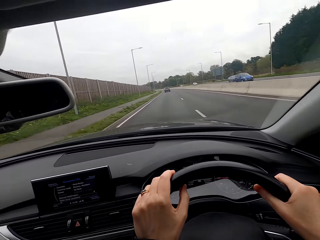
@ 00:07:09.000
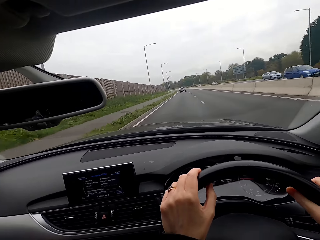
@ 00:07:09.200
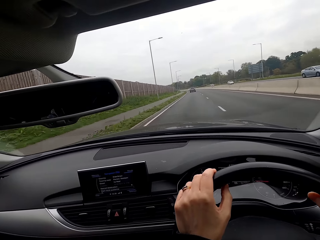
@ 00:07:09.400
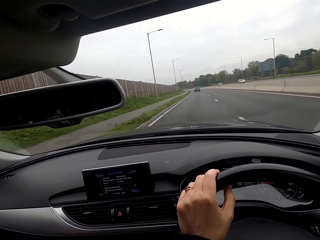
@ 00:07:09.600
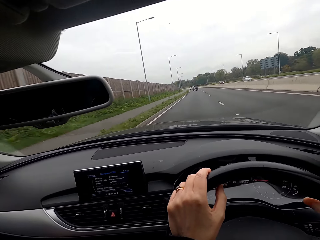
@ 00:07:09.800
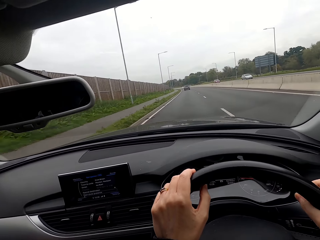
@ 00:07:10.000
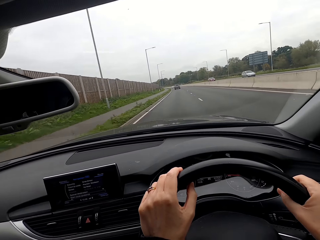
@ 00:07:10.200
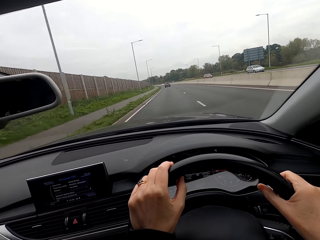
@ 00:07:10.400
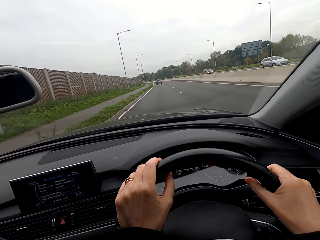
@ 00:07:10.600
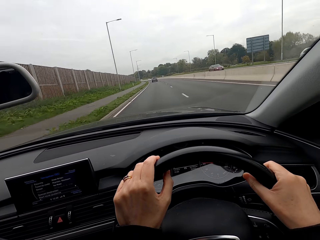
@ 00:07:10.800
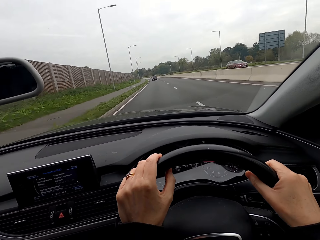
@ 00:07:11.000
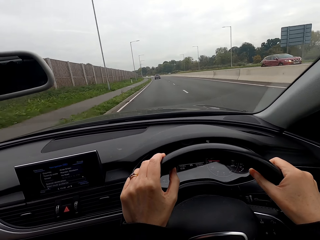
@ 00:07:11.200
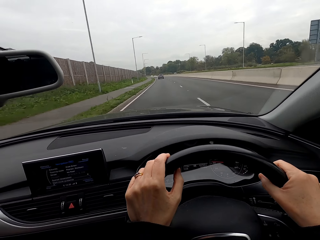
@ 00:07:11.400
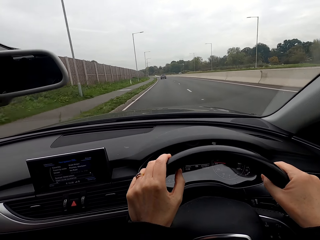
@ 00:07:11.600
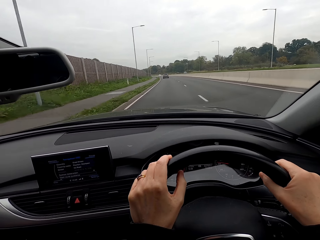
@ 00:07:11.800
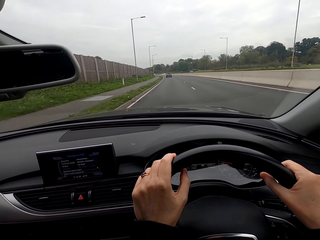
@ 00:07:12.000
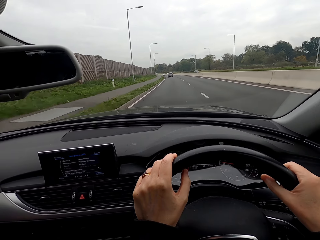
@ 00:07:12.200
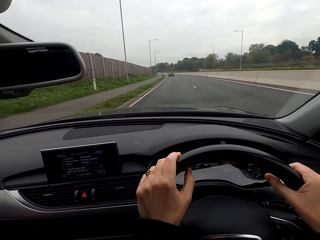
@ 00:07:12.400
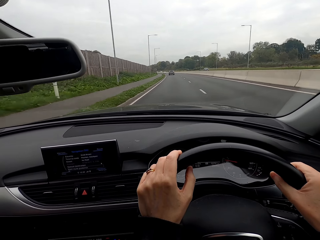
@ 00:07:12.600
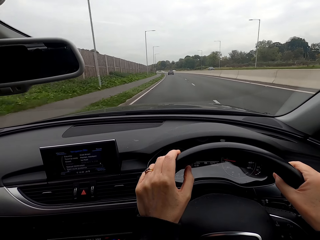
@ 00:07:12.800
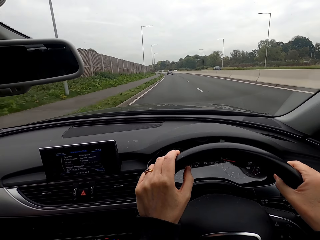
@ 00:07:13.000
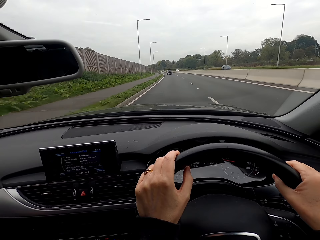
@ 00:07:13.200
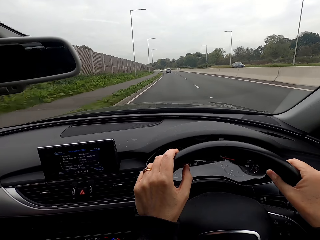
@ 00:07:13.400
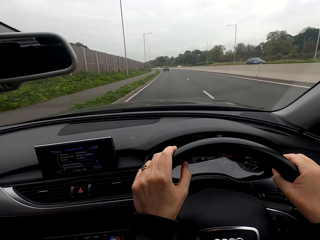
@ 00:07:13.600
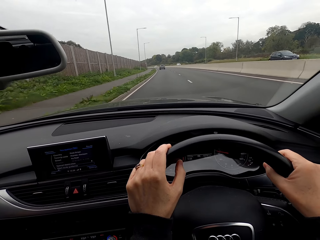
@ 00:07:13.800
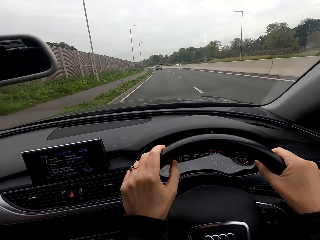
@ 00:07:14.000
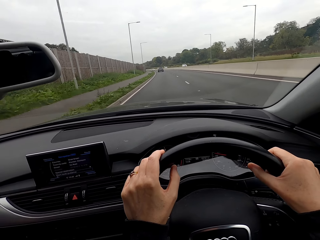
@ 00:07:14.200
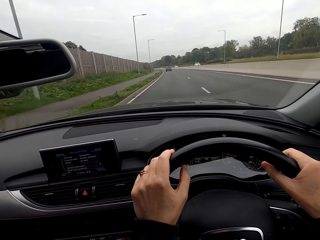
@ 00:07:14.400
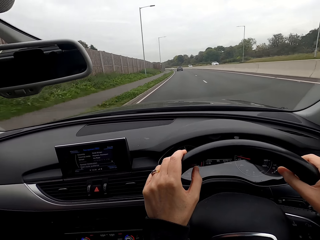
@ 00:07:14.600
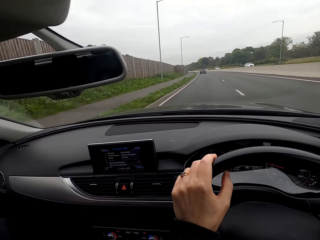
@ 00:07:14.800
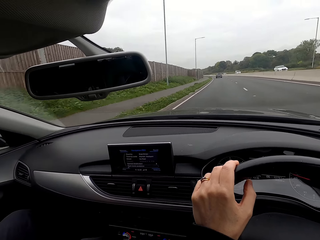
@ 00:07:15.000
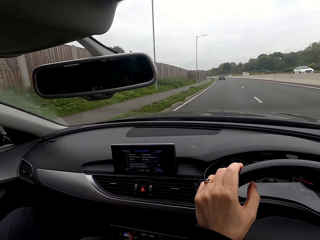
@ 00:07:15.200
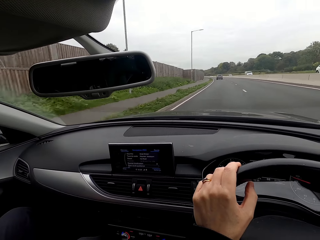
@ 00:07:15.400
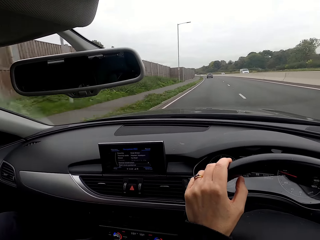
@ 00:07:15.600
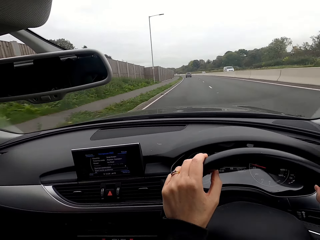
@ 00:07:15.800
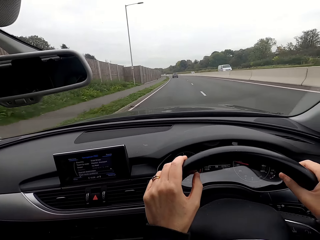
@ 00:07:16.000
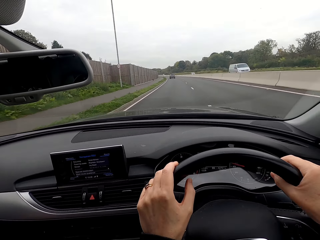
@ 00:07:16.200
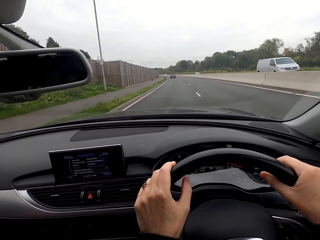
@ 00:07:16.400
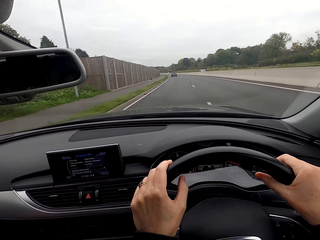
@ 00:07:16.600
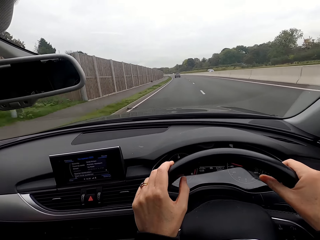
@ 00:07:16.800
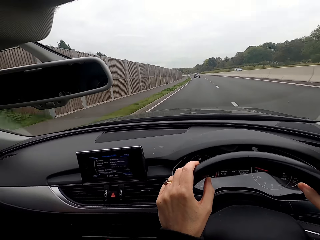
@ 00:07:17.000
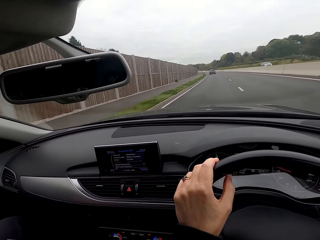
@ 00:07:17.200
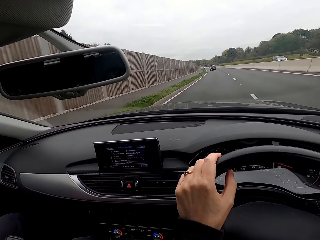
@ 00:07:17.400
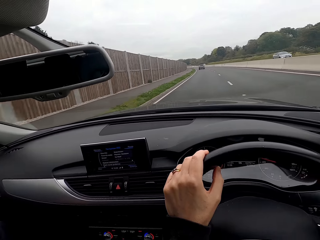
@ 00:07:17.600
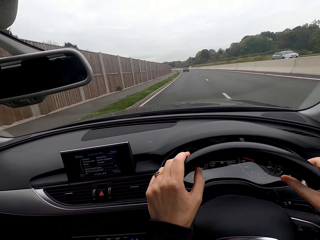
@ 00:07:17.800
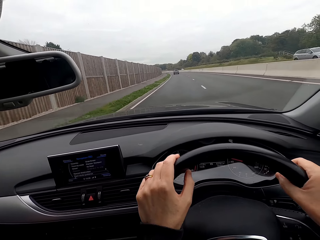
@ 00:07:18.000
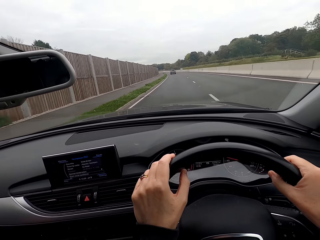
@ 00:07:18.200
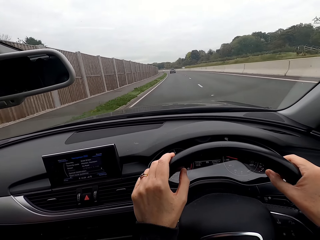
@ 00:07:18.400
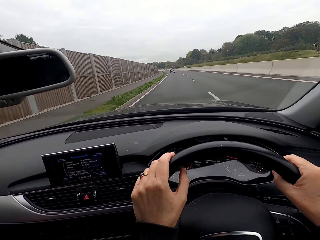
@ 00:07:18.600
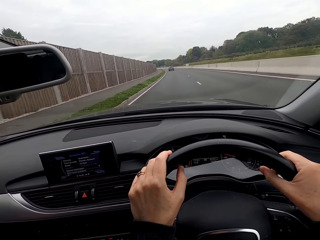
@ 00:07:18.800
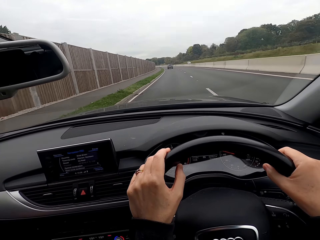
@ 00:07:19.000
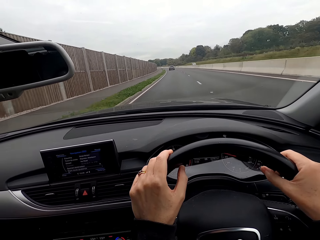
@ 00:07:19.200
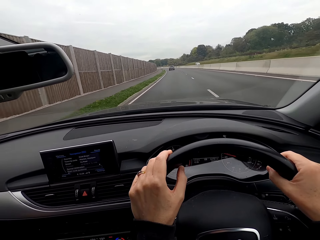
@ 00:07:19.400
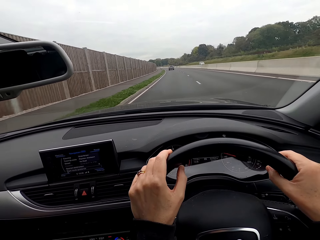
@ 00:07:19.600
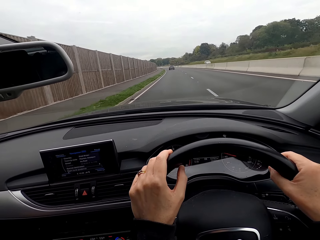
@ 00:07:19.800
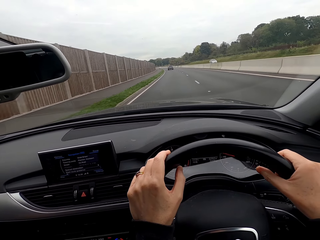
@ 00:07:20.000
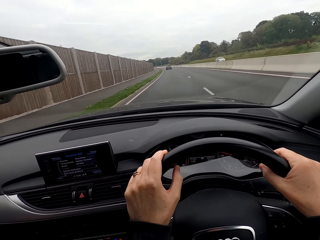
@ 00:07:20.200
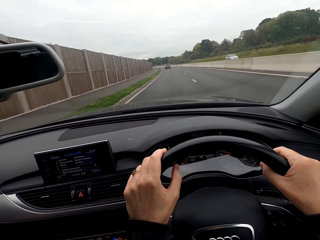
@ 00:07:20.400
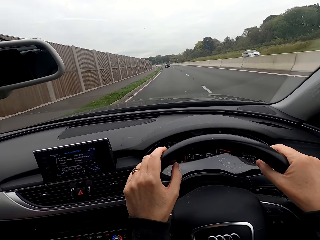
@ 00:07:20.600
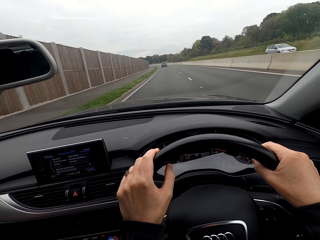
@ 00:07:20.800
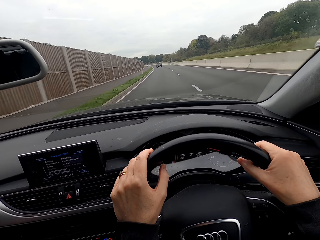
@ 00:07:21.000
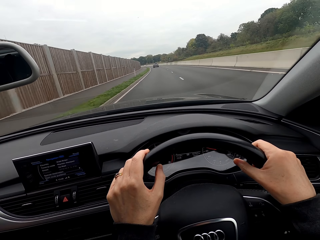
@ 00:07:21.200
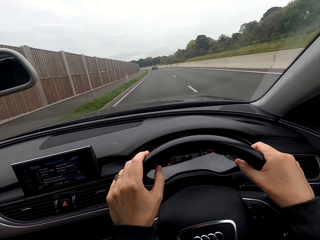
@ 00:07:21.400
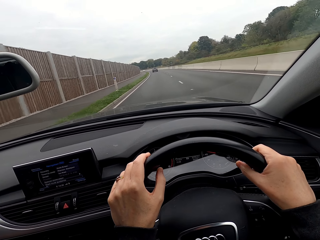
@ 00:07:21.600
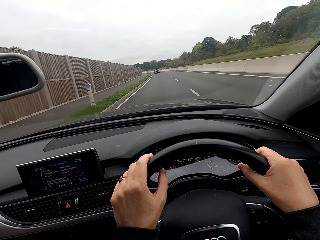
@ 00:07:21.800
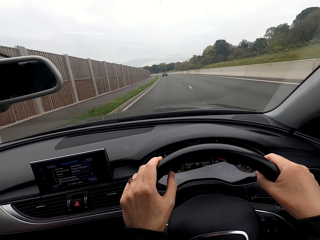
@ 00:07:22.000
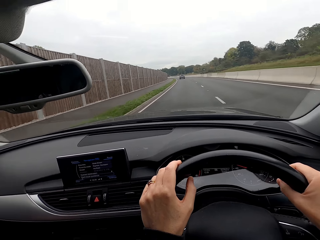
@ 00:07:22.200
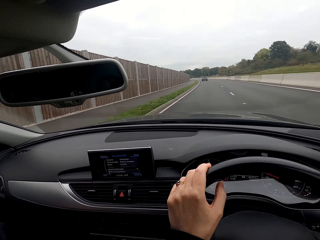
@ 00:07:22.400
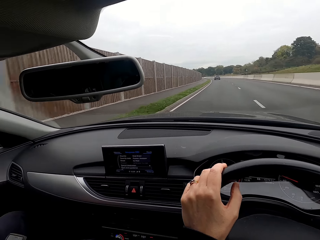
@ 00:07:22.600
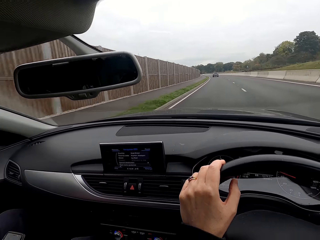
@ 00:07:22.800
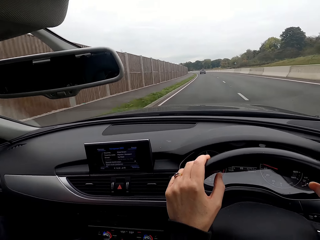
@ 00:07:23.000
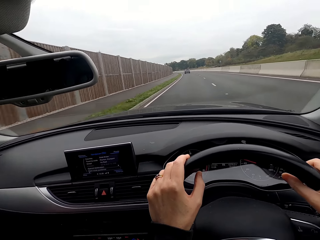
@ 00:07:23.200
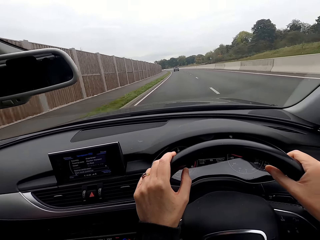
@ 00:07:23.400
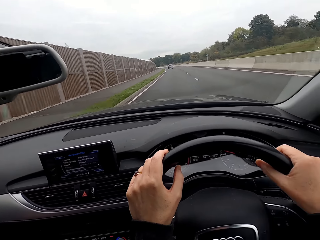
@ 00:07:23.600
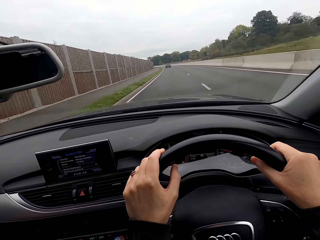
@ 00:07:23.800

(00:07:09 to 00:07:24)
The camera wearer drives past a car repeatedly. They drive past a bus. They drive past a car. They drive past a car again.

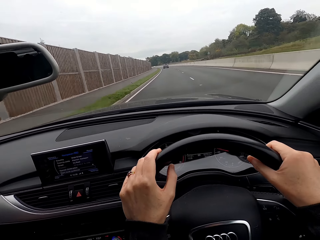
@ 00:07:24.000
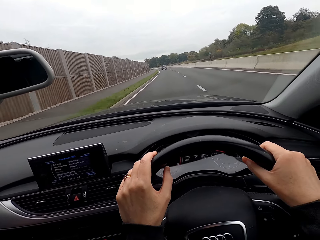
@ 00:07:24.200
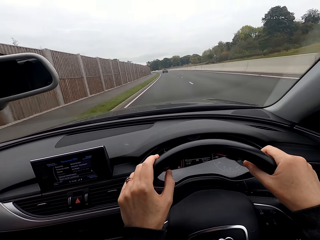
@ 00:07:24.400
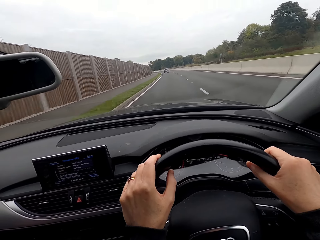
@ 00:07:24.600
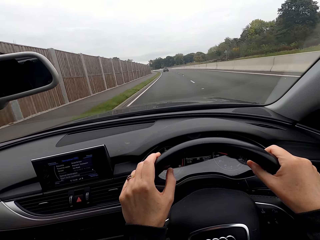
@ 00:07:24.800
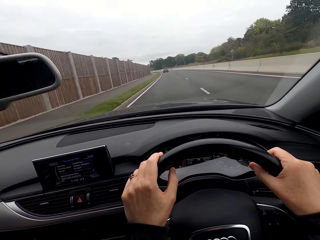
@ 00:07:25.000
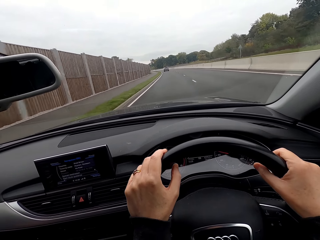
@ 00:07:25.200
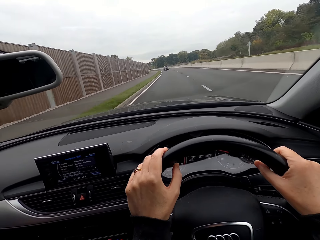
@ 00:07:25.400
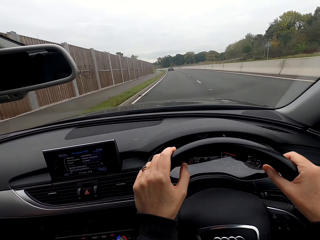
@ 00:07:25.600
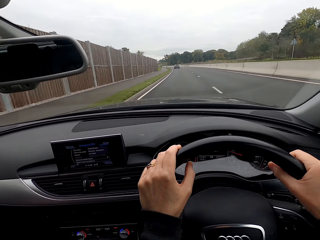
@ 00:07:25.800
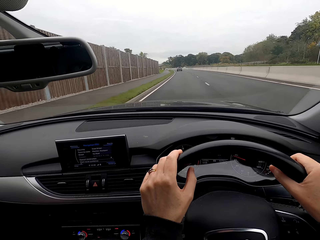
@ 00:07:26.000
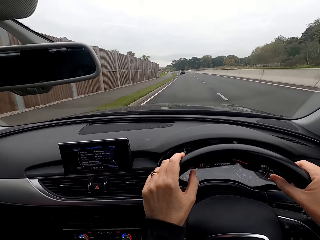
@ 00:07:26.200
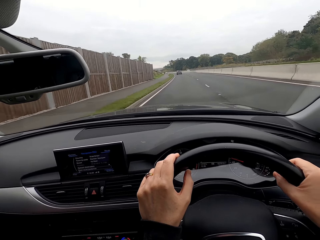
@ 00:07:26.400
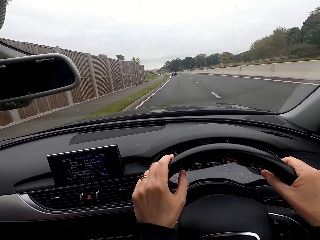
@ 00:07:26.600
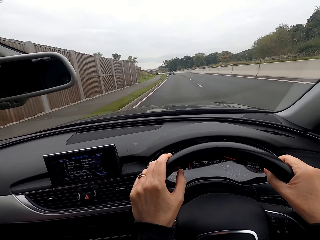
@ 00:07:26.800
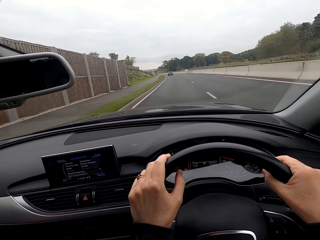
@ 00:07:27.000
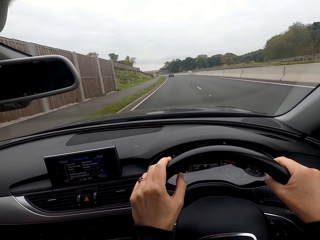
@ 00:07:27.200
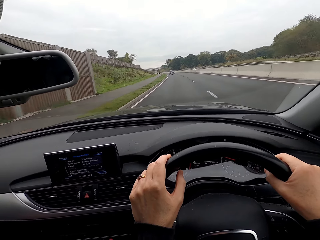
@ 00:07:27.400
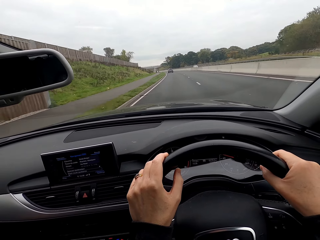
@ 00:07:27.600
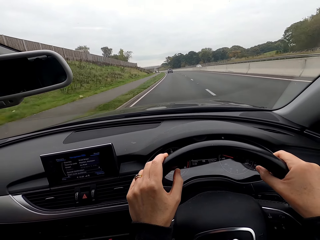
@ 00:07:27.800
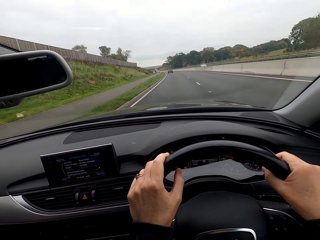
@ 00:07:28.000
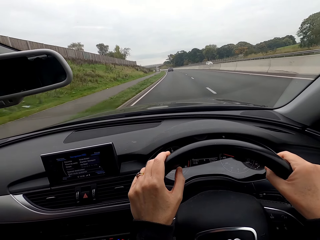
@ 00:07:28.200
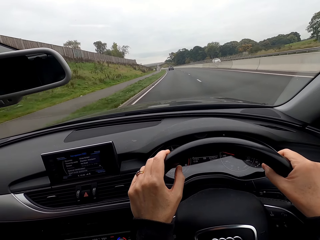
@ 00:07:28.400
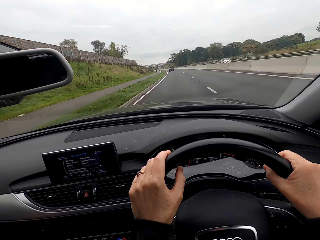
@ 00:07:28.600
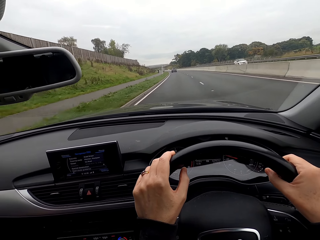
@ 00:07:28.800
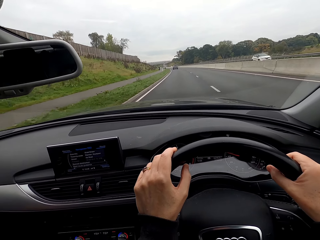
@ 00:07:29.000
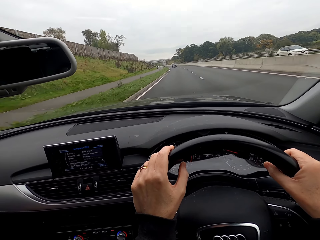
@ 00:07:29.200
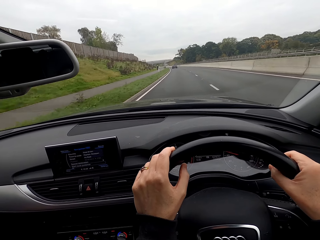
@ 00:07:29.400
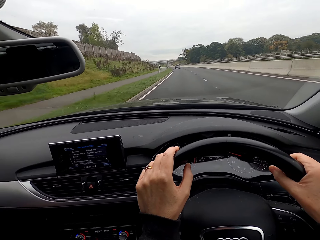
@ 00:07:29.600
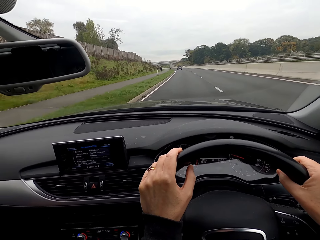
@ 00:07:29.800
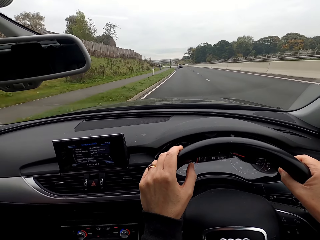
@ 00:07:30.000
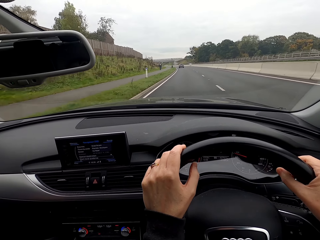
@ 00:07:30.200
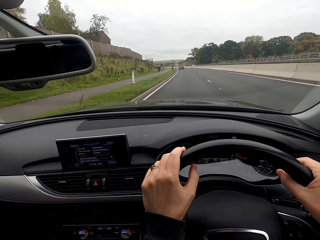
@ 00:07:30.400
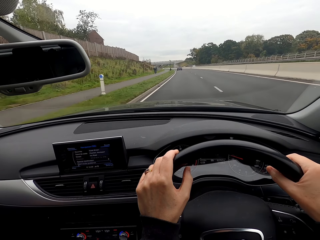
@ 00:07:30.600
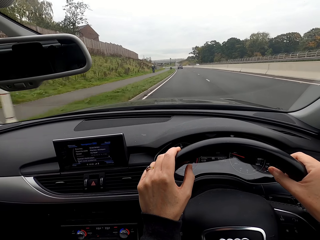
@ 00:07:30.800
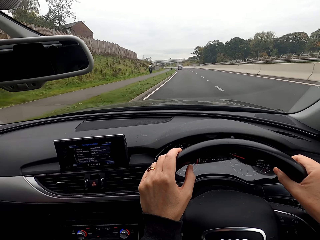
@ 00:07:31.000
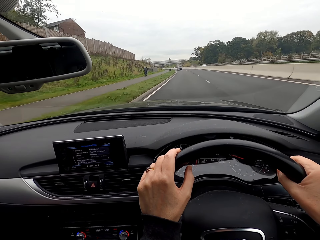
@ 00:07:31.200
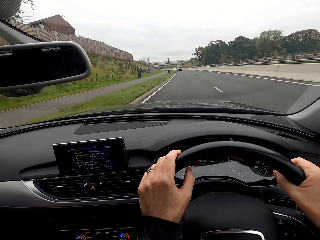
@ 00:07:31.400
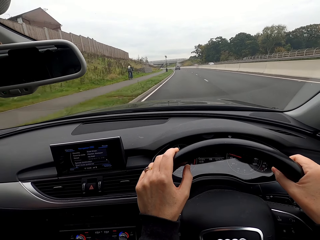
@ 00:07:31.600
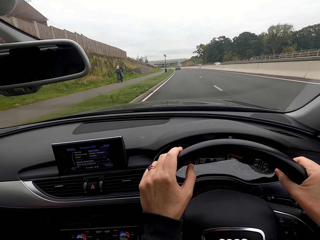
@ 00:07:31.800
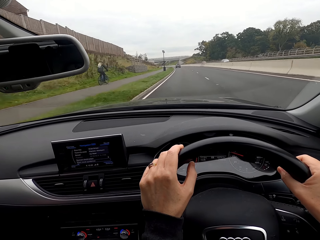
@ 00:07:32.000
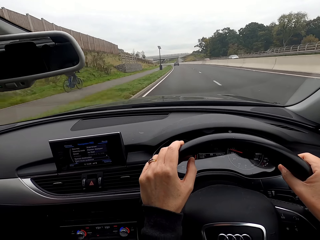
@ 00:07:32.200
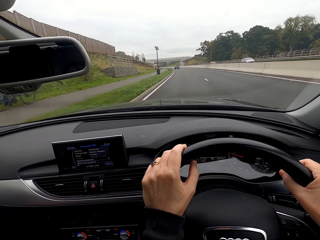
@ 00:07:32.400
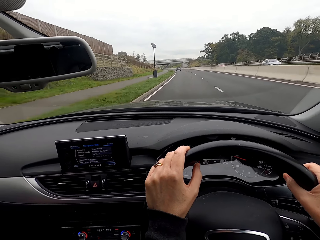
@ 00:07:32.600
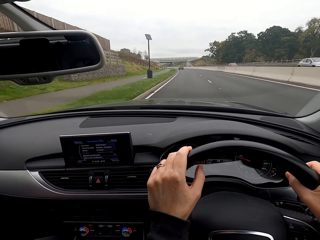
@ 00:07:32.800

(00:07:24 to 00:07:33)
The camera wearer drives past a car.
